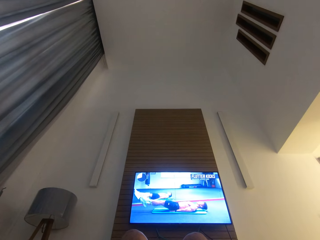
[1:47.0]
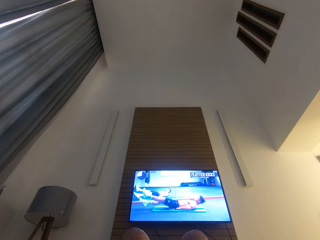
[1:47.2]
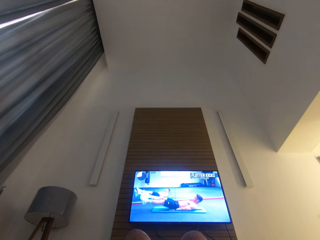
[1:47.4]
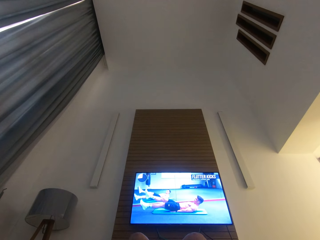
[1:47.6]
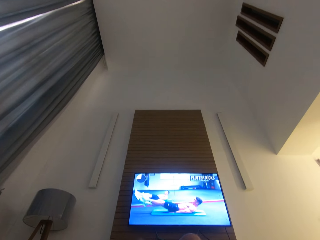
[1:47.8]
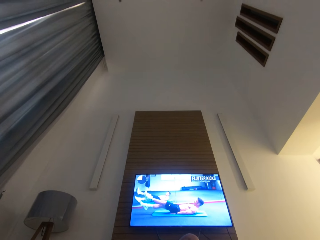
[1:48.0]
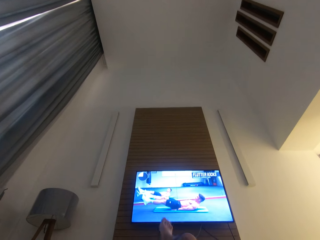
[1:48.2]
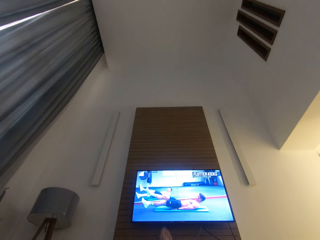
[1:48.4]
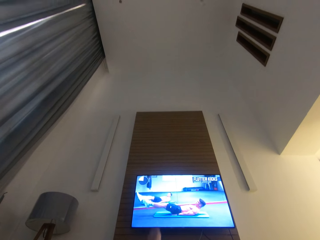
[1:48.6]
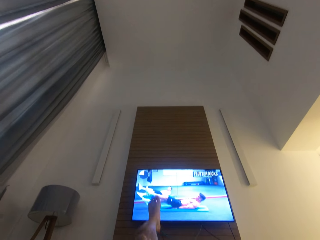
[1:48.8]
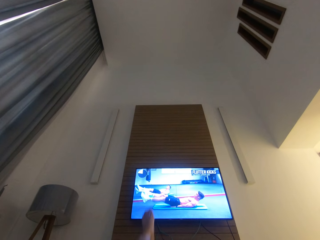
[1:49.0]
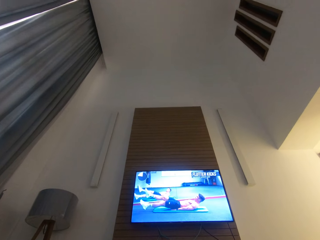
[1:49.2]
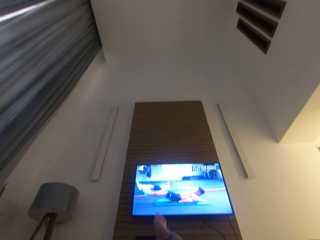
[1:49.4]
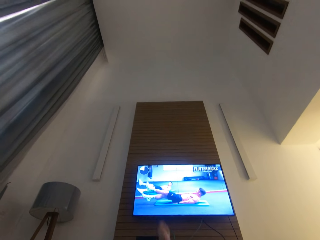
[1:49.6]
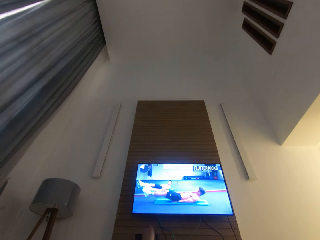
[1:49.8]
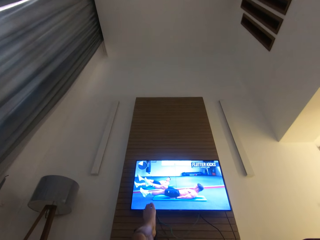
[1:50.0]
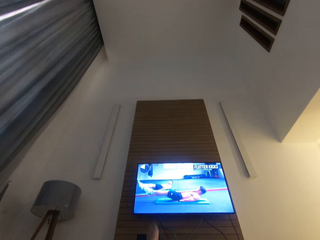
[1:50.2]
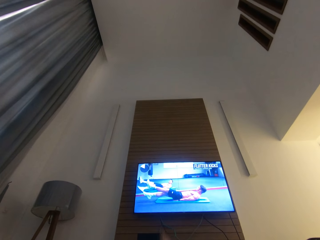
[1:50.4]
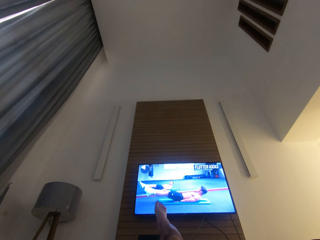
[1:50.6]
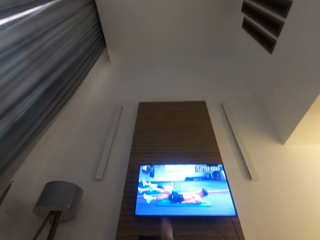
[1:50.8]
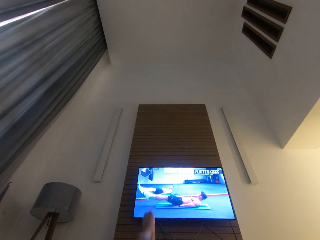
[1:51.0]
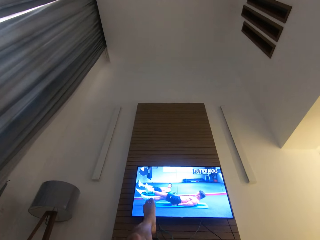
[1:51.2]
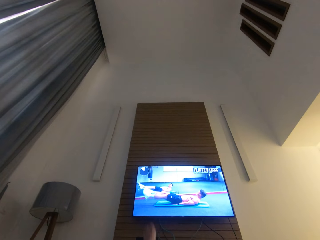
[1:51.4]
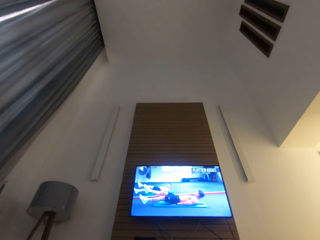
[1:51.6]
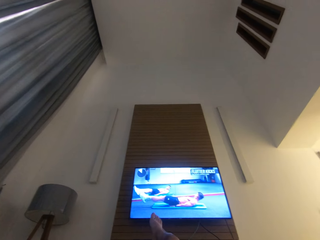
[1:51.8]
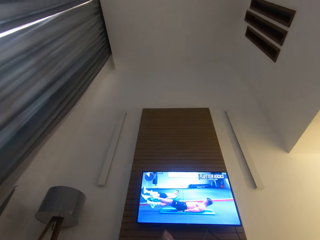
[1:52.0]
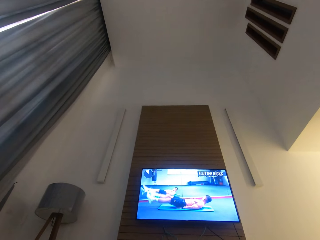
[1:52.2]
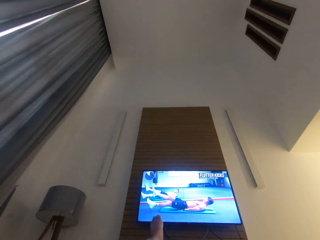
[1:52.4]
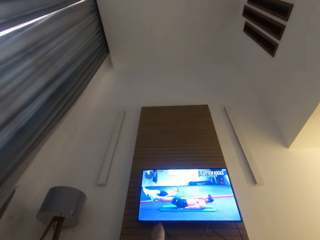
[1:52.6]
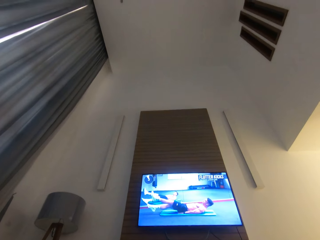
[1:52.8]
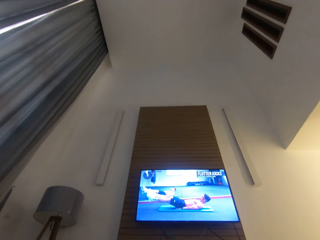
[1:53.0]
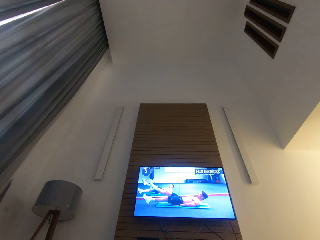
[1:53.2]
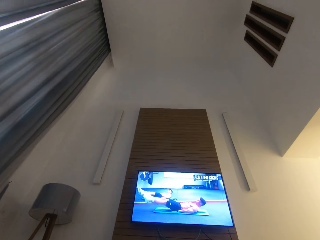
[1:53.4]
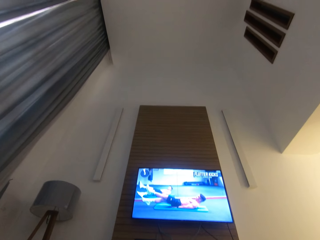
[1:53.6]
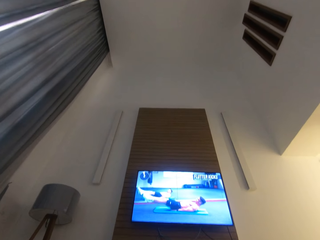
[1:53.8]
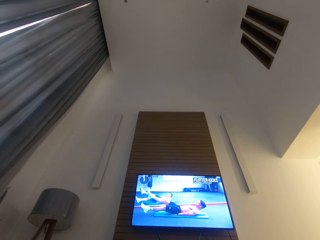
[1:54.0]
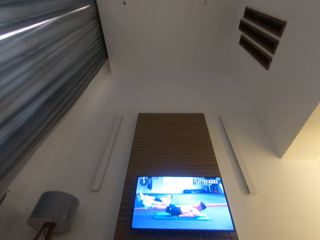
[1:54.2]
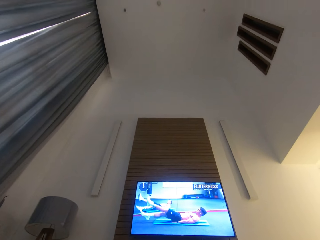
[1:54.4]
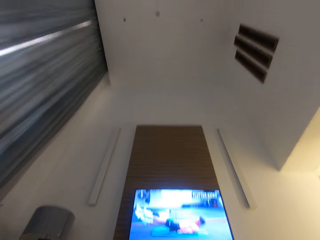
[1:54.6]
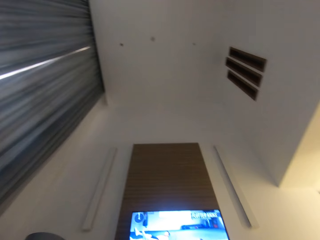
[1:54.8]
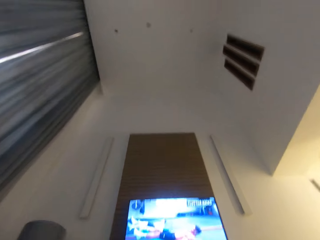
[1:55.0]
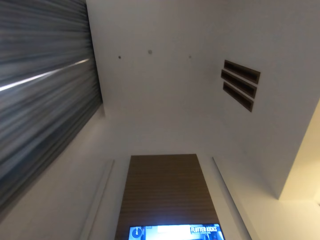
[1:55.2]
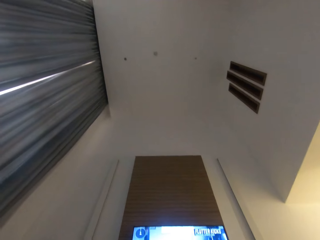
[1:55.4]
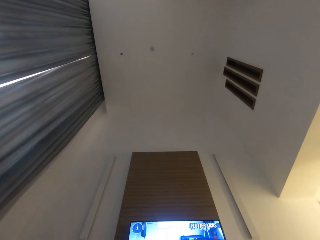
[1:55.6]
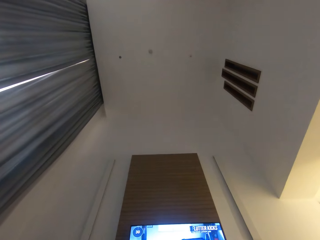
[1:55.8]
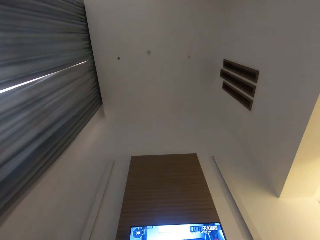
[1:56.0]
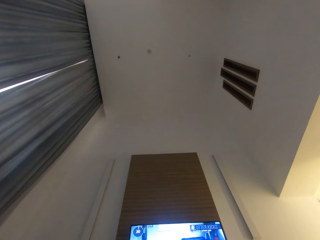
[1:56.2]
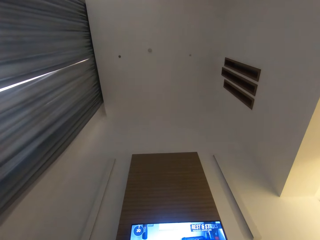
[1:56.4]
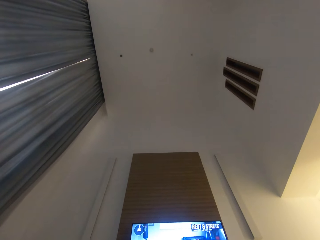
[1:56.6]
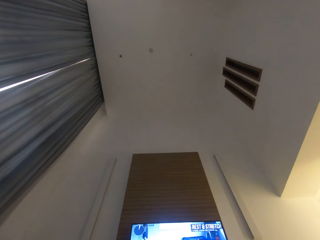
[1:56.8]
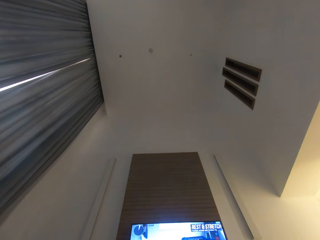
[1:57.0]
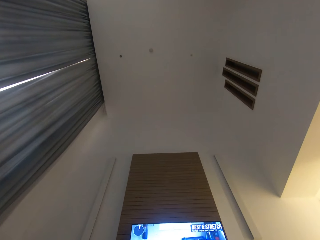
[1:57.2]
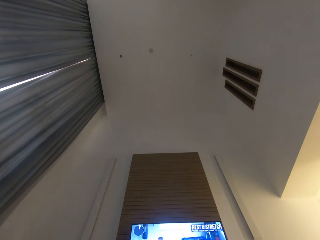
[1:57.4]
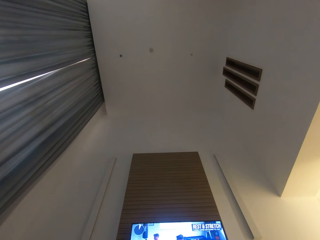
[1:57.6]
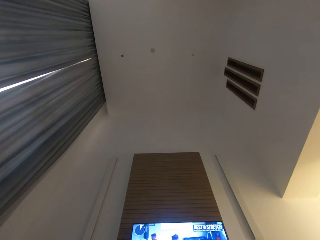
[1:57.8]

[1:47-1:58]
The camera wearer moves his legs in an alternating motion. He stops the press ups.

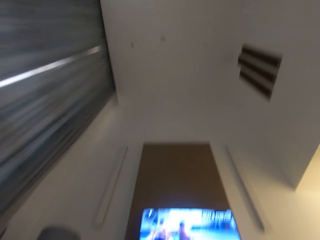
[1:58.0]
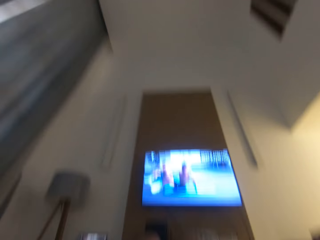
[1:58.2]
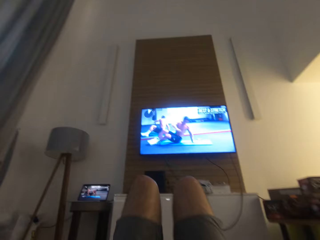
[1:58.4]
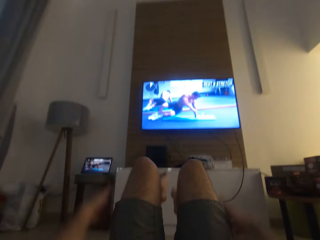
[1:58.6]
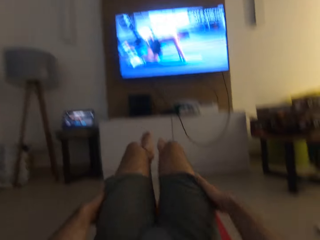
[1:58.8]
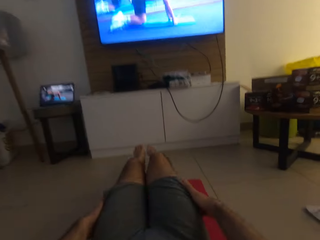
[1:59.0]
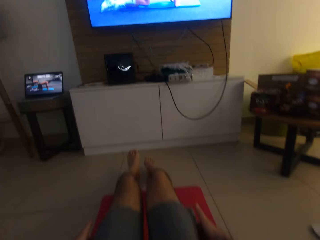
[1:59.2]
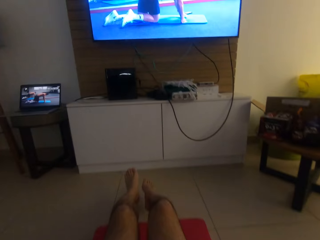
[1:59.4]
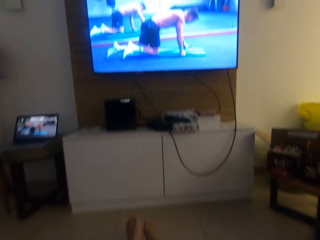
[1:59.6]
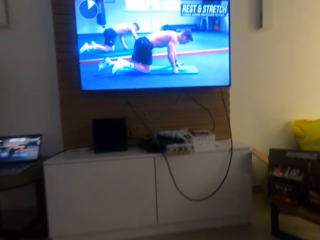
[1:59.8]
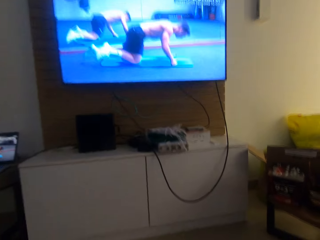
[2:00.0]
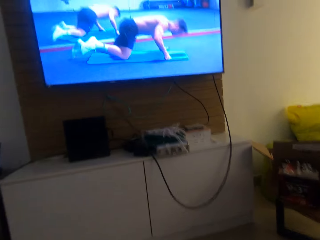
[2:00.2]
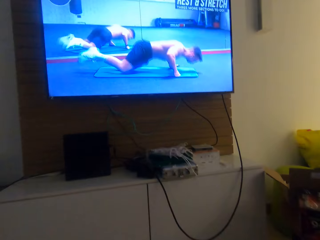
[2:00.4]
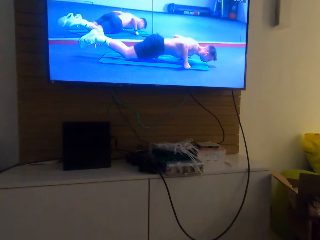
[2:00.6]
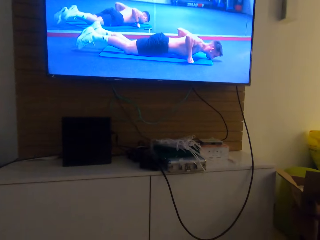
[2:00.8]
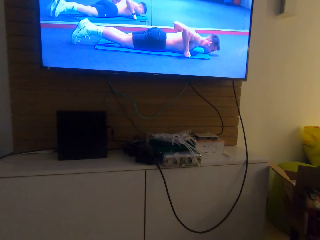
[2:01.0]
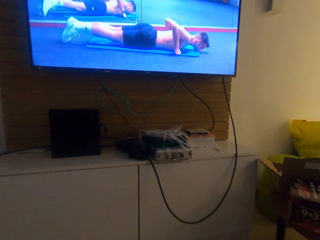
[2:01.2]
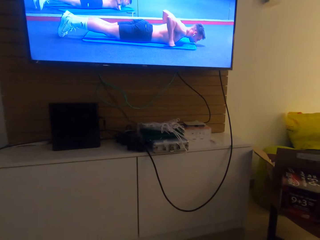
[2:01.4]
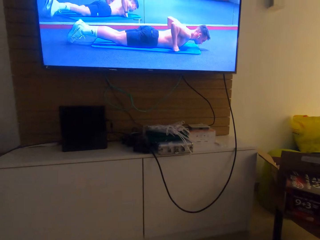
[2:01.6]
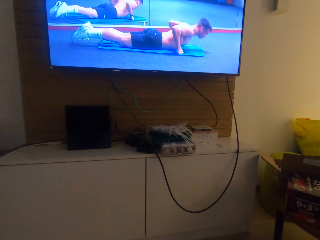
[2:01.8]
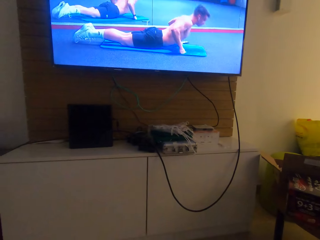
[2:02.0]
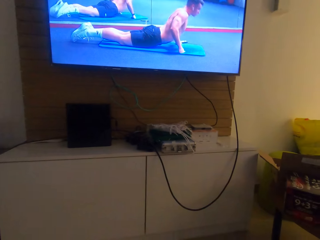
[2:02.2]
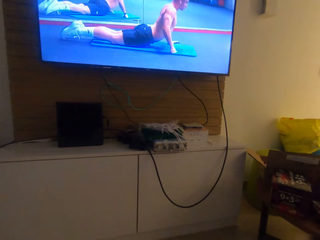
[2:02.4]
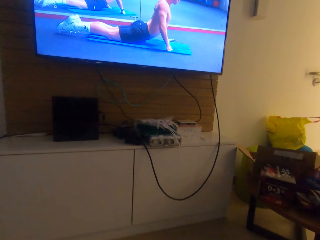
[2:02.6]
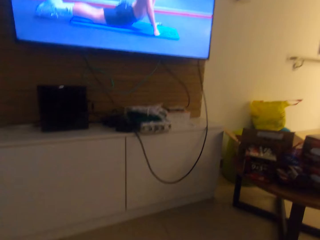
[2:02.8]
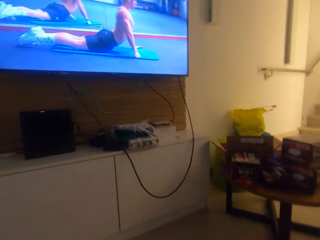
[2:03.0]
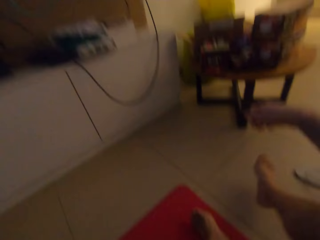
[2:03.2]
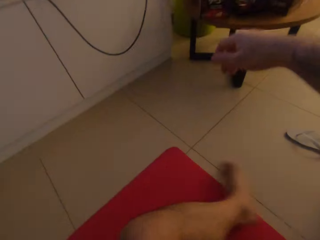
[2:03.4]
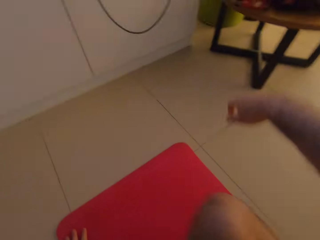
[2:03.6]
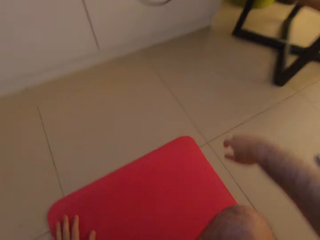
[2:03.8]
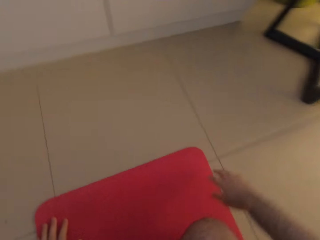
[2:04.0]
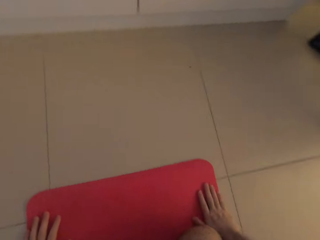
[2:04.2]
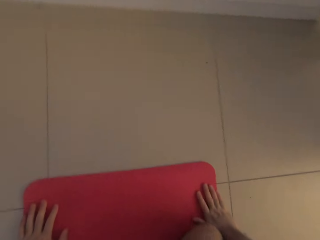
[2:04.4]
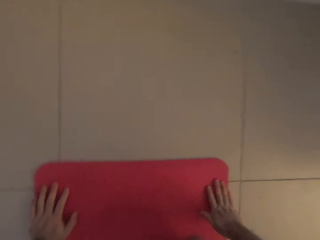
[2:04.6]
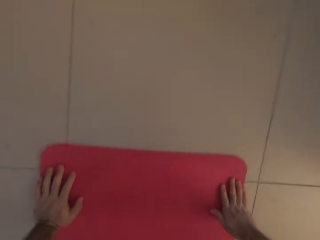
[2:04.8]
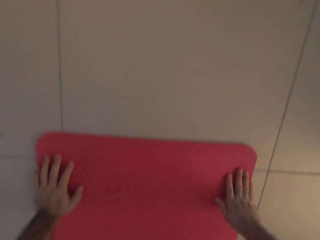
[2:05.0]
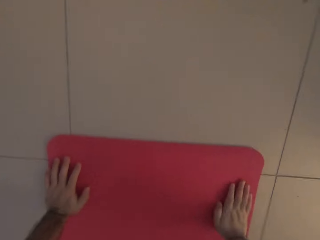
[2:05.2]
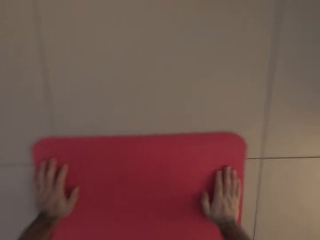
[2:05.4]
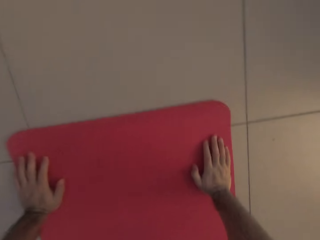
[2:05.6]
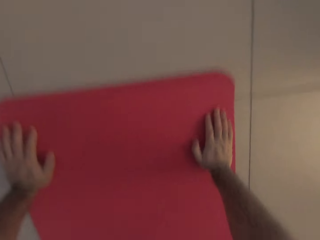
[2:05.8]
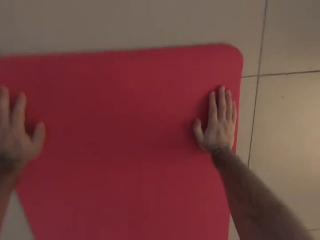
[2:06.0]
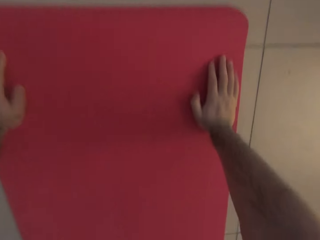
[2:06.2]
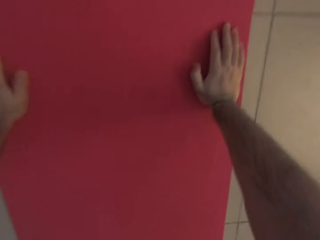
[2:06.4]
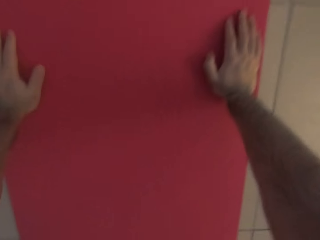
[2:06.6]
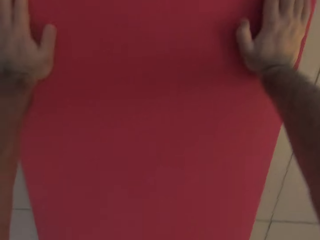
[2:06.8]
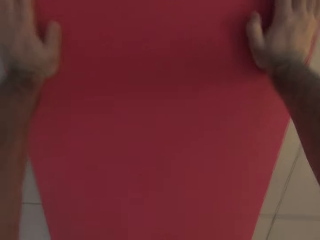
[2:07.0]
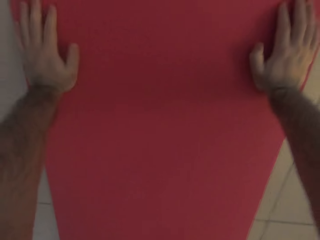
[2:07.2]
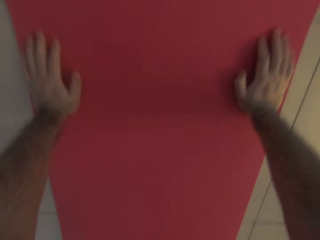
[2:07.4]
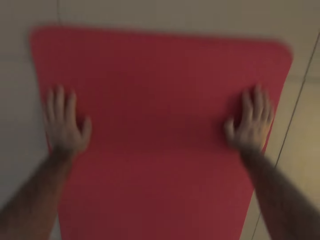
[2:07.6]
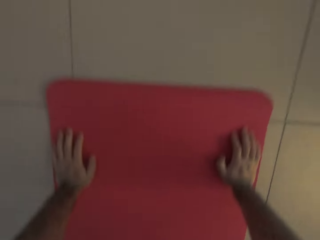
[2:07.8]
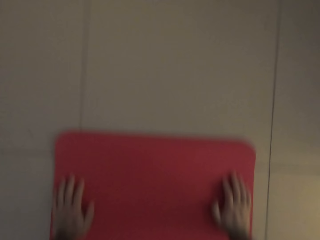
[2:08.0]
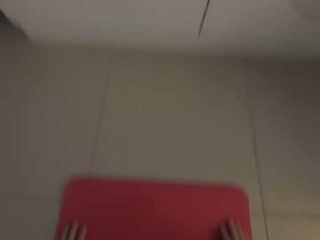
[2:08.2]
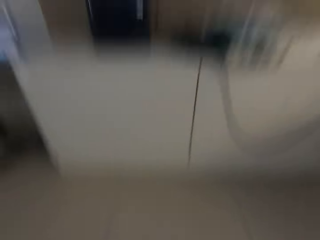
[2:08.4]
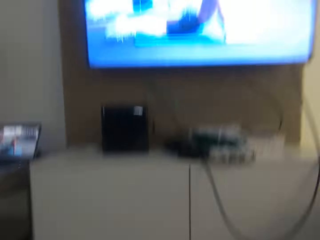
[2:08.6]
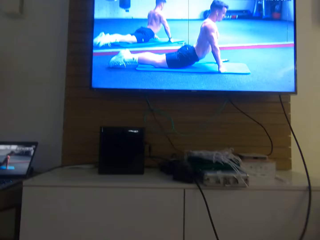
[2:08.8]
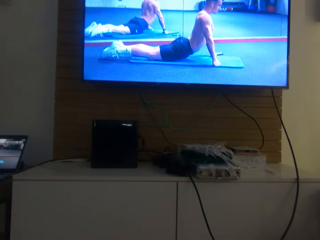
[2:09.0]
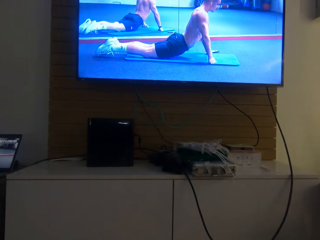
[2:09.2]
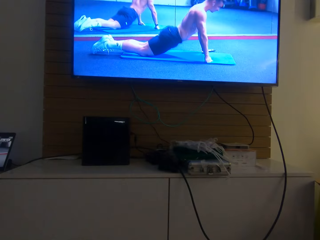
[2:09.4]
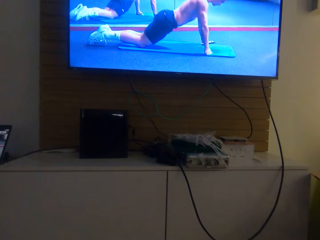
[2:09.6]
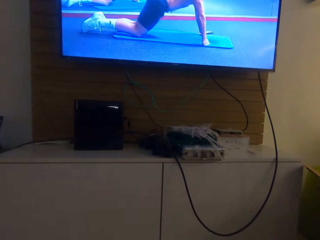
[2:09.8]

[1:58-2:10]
The camera wearer sits up. He does the press ups. He watches the press ups. He places his hands on the mat. He does the press ups.
